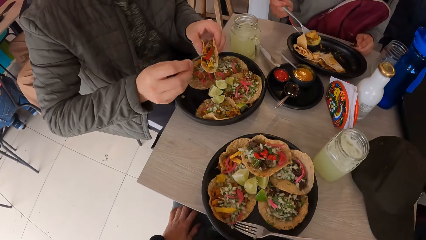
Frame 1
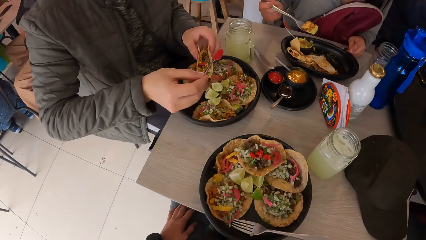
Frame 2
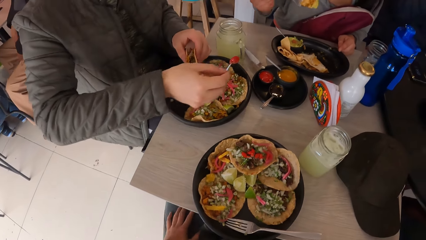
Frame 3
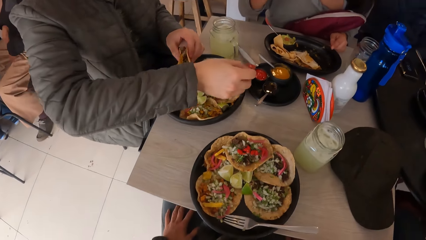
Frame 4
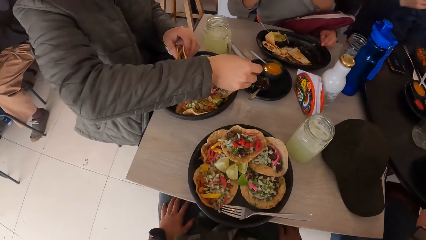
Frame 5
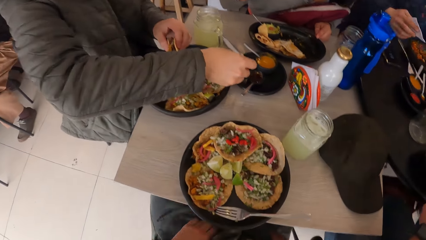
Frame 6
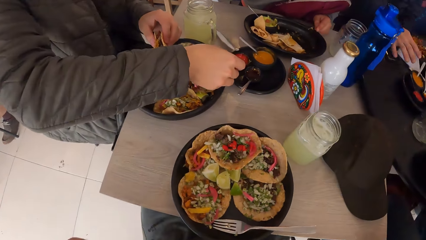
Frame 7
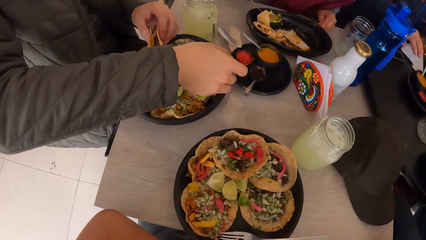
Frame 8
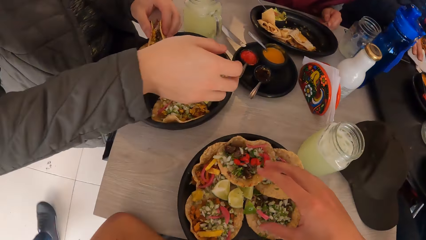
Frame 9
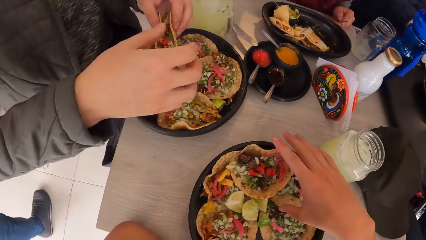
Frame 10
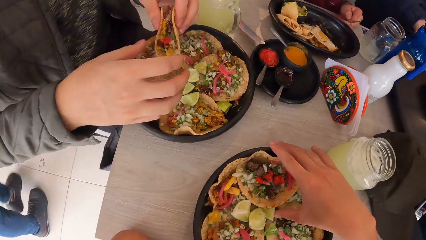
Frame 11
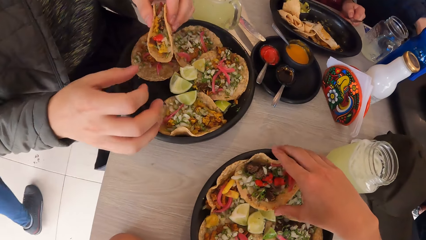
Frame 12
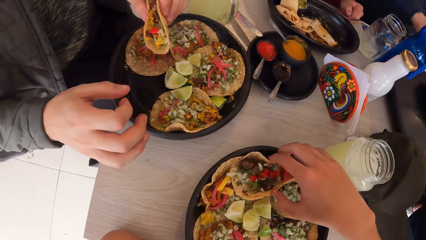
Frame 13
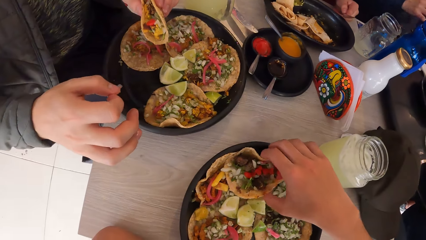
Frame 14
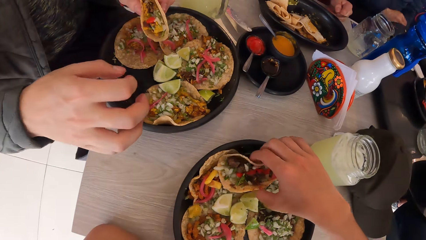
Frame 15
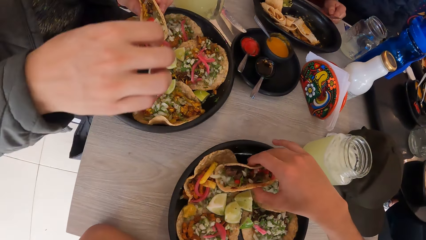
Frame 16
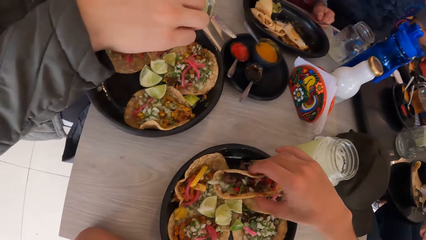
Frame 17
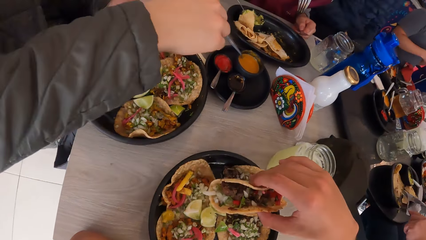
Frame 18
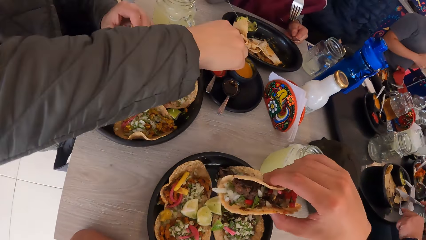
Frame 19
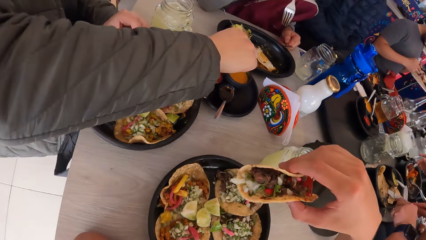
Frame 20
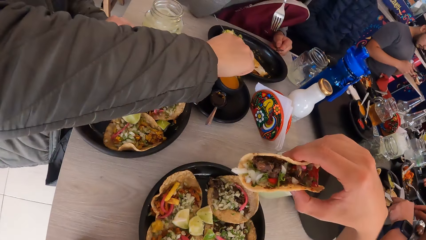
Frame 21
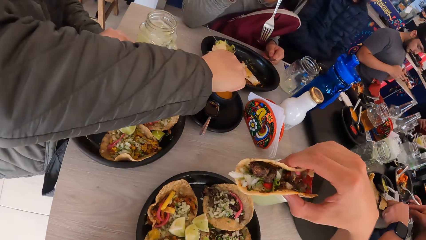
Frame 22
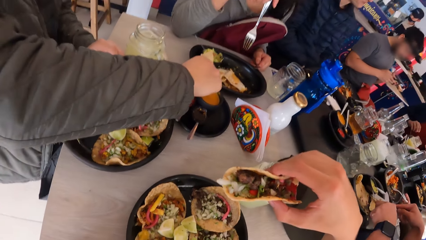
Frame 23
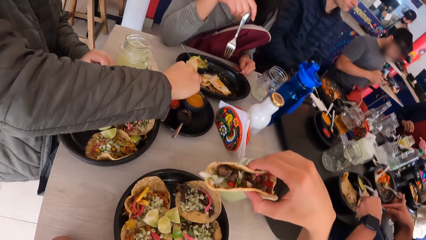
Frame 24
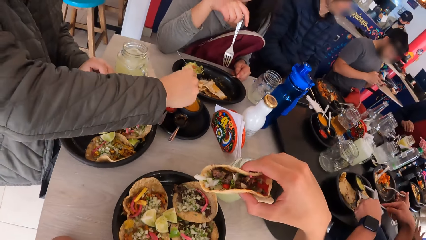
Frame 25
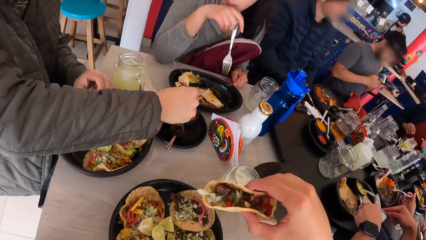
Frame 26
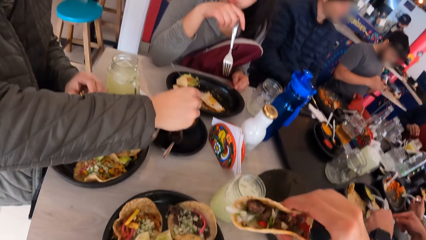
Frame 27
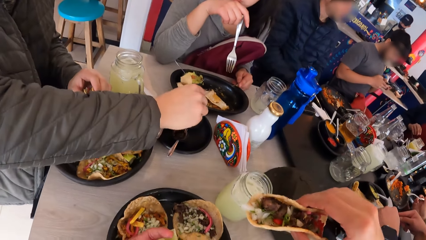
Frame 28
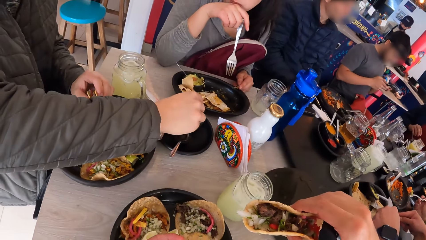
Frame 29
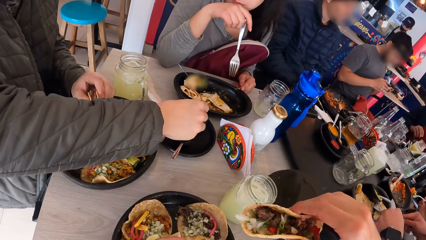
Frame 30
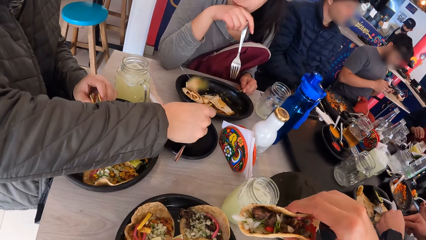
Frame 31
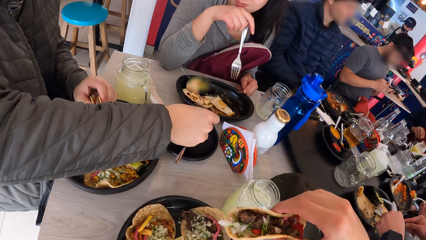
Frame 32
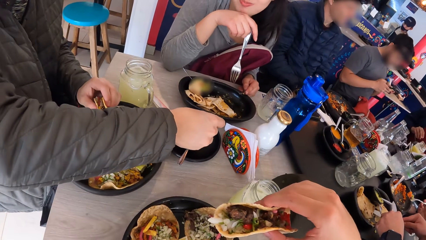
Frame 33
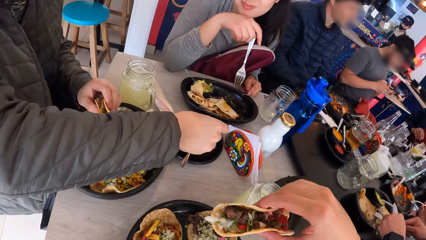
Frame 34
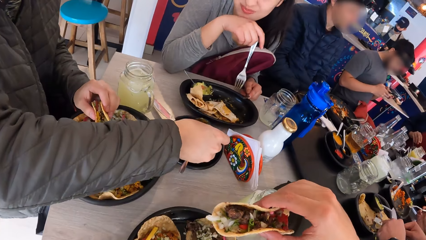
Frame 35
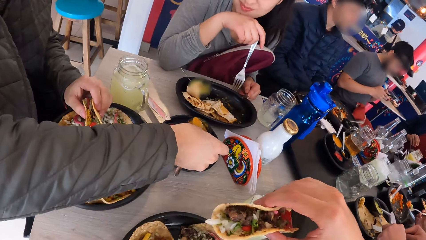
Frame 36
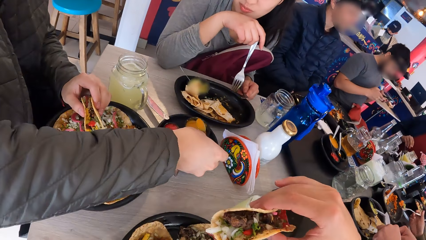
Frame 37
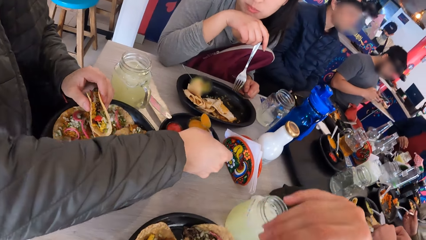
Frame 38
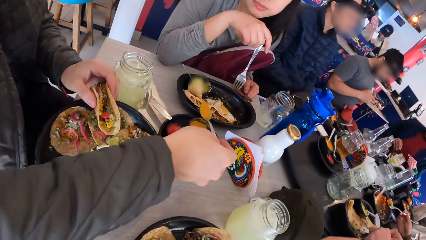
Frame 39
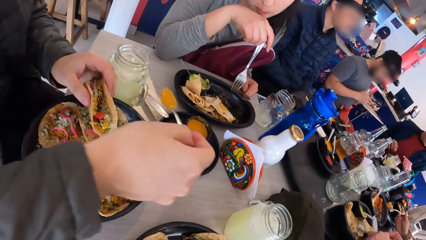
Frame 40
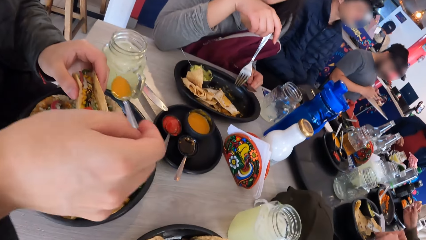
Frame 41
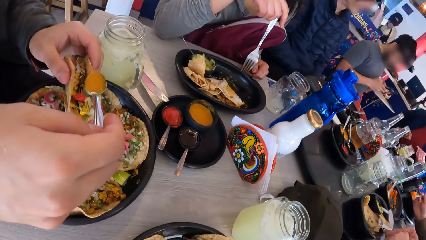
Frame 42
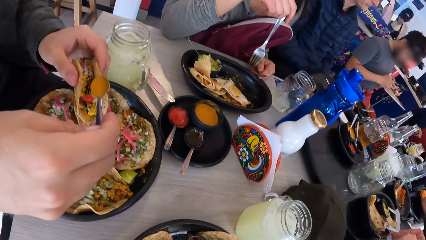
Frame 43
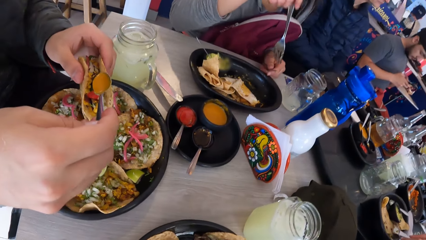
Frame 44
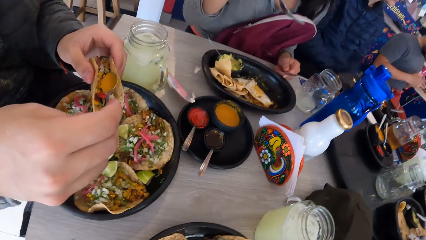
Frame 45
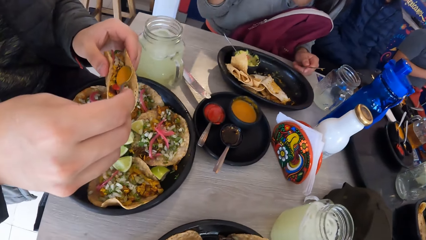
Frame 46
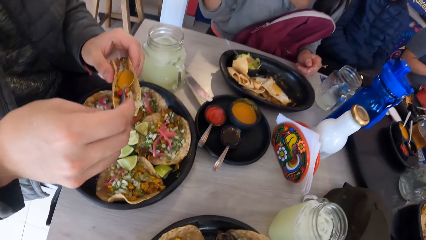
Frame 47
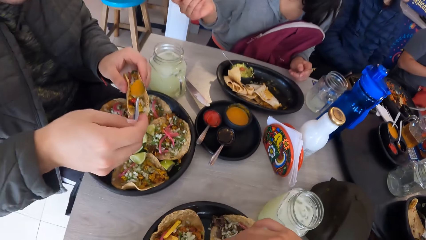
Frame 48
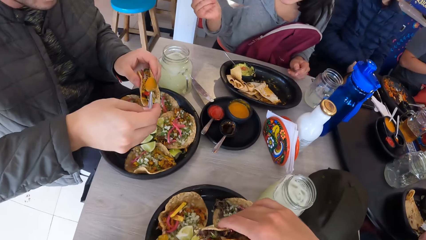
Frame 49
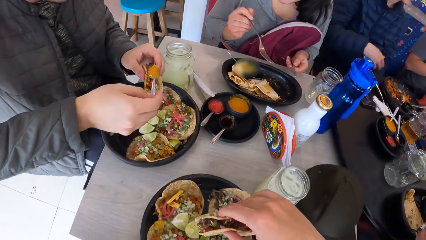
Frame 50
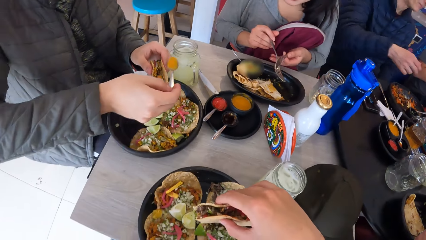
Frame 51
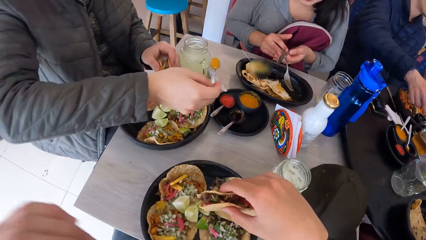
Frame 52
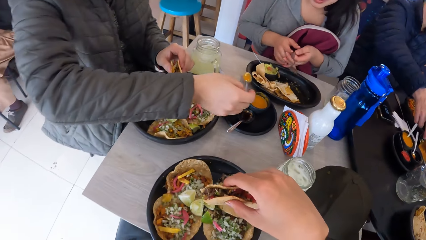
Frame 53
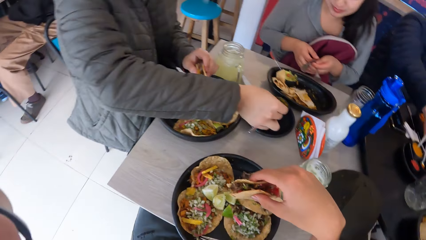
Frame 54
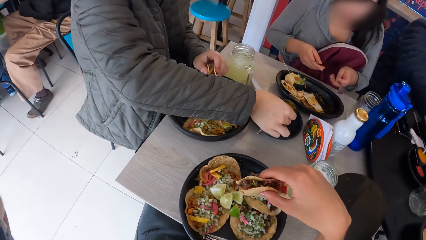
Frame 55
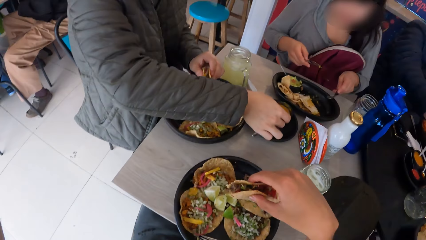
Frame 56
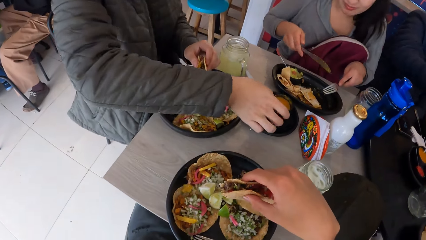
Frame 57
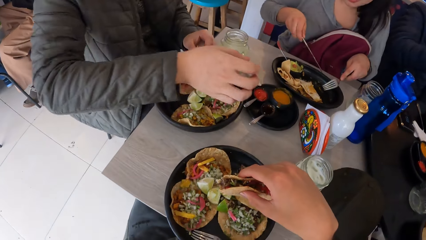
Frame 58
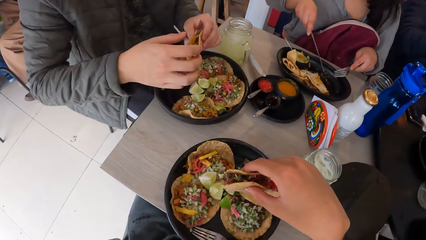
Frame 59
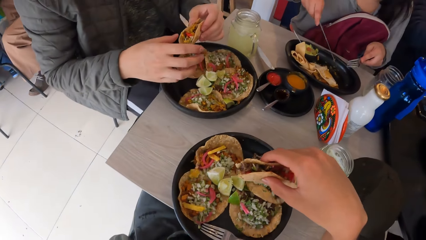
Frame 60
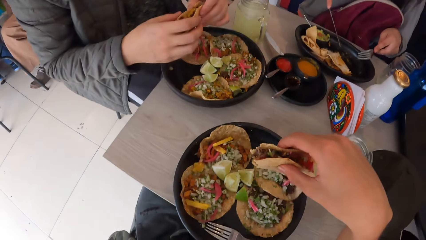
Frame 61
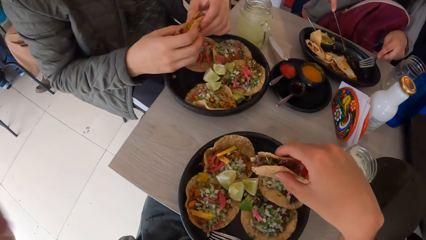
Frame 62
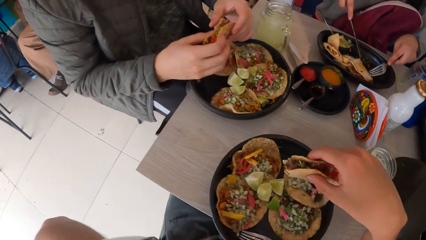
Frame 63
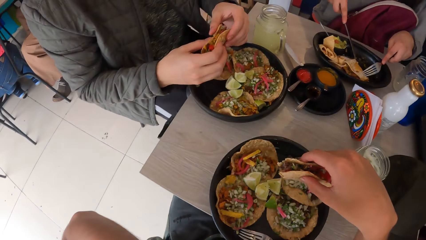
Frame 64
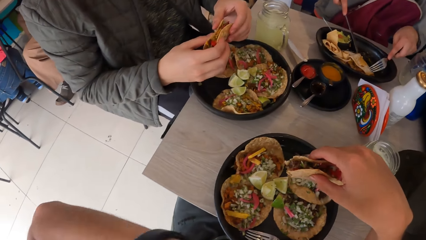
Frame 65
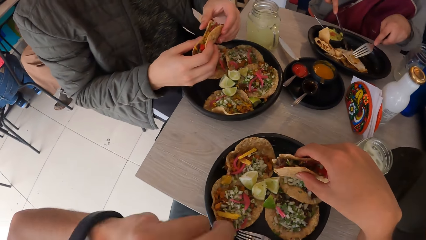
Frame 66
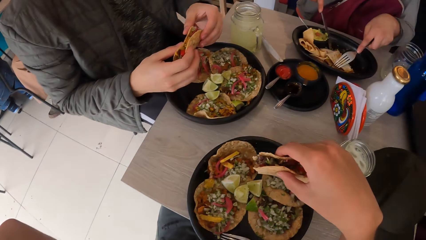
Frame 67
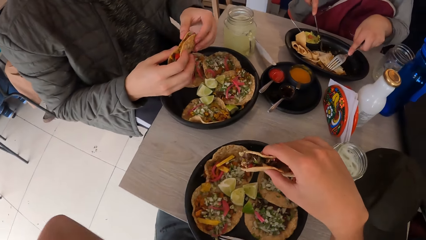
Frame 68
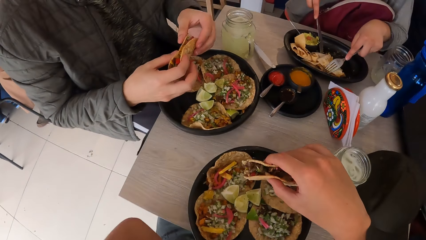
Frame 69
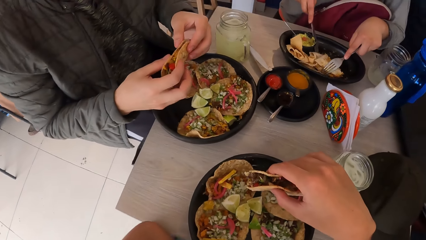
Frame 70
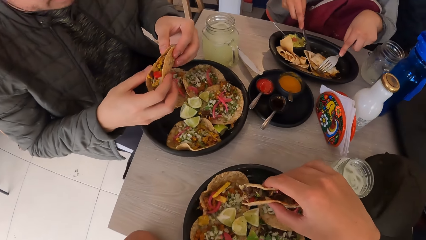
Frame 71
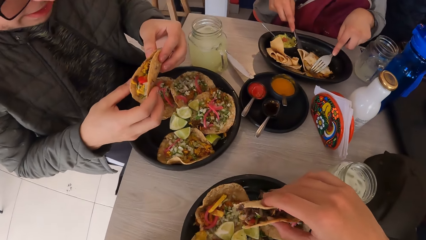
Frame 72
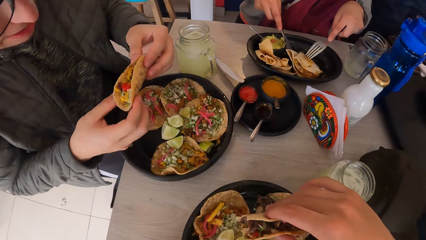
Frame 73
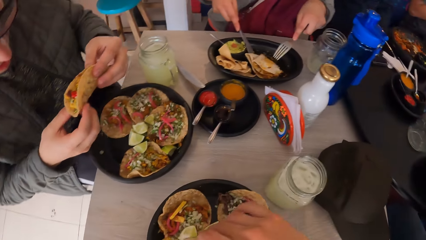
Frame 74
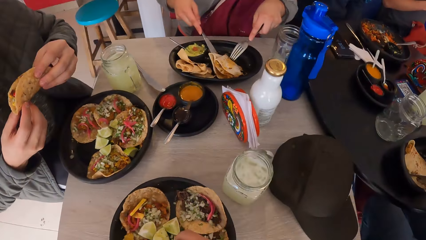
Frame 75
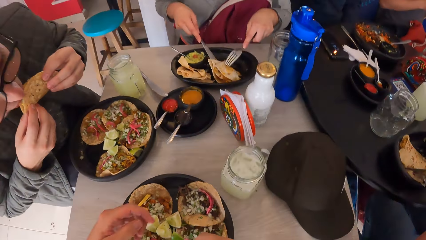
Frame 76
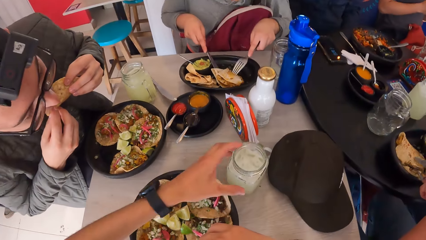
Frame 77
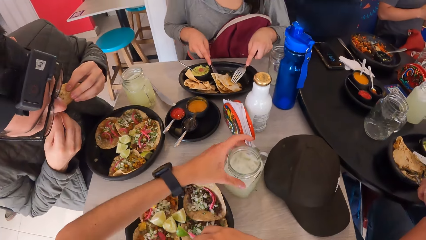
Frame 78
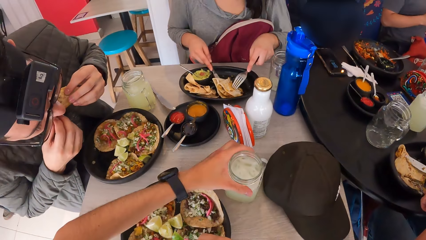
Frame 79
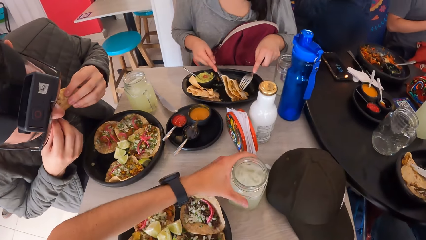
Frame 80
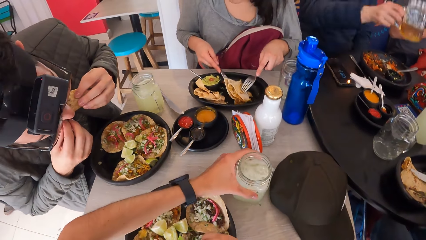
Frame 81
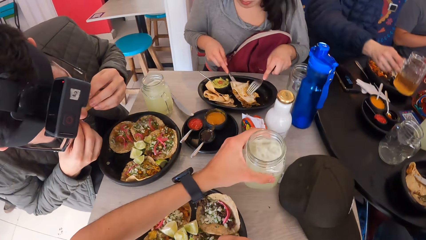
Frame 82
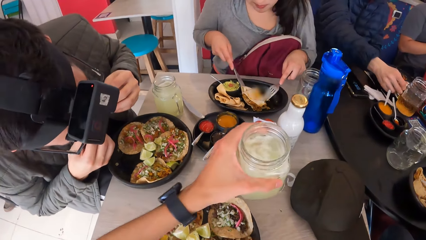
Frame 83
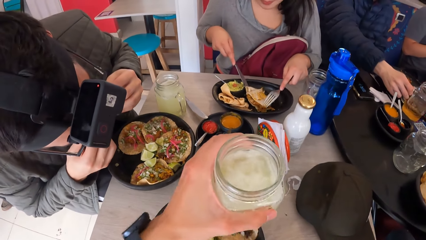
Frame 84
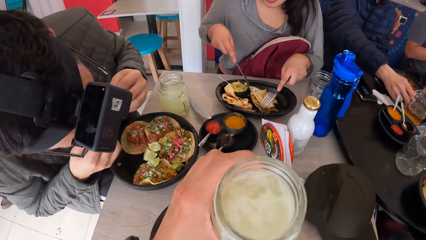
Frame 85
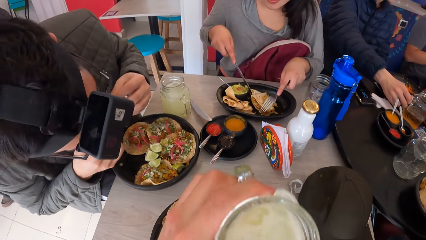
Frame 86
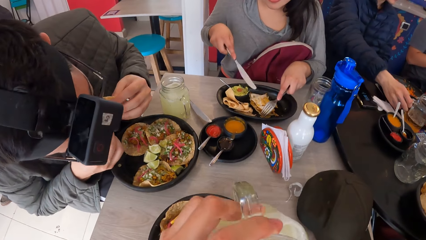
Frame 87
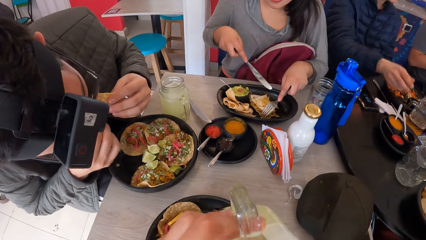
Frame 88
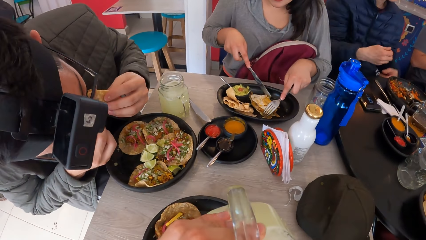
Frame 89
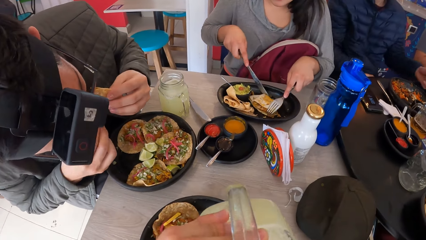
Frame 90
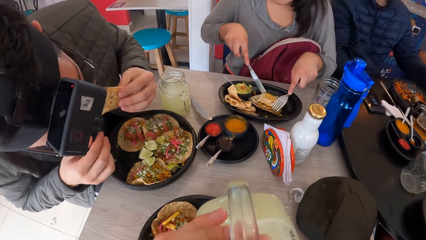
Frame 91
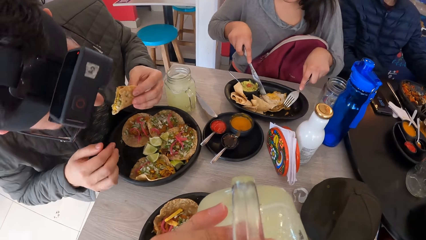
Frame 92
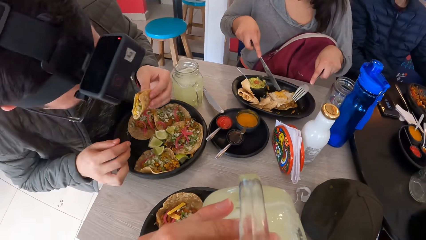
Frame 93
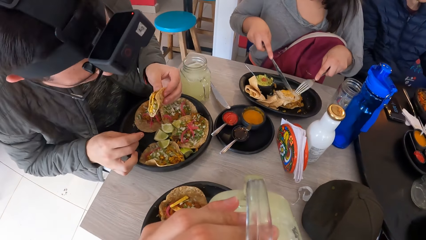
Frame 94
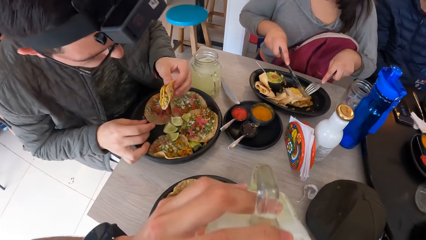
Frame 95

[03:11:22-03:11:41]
A woman eats the taco with the fork in her right hand. A man drops the piece of paper towel on the table with his right hand. Another man drops the spoon in the bowl on the table with his right hand. The camera wearer picks a taco or roti from the plate on the table with his right hand. A third man operates a phone with his right hand. The second man serves sauce from the bowl on the table with the spoon in his right hand. The camera wearer eats the roti. The second man puts sauce on the taco in his left hand with the spoon in his right hand. The woman passes the knife from her left hand to her right hand, and passes the fork from her right hand to her left hand. The second man drops the spoon in the bowl on the table with his right hand, and eats the taco from the plate with both hands. The camera wearer picks the cup or mug from the table with his left hand. He holds the mug of drink. He drinks margarita from the cup with his left hand.
